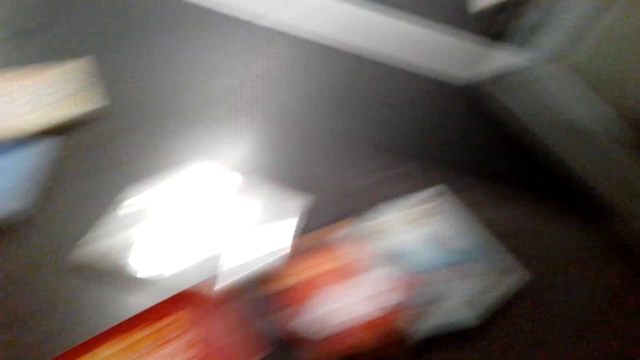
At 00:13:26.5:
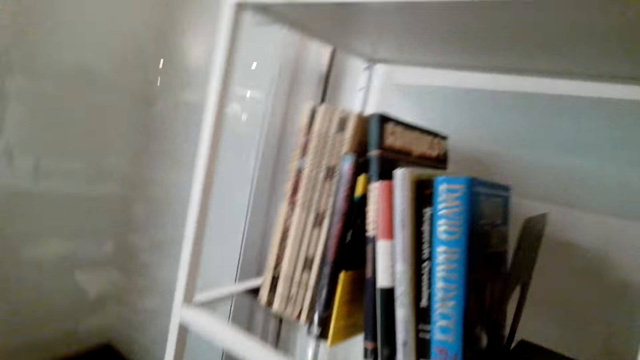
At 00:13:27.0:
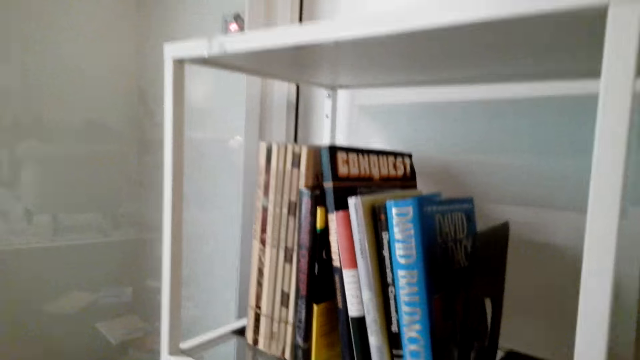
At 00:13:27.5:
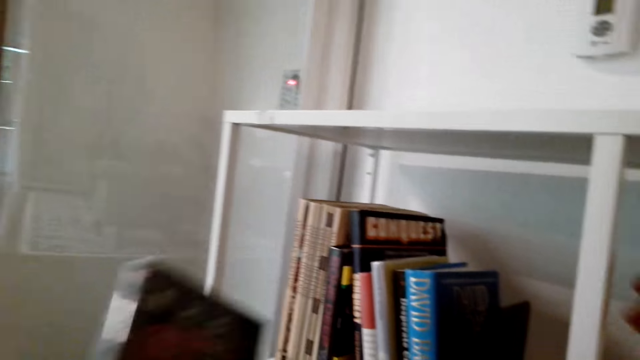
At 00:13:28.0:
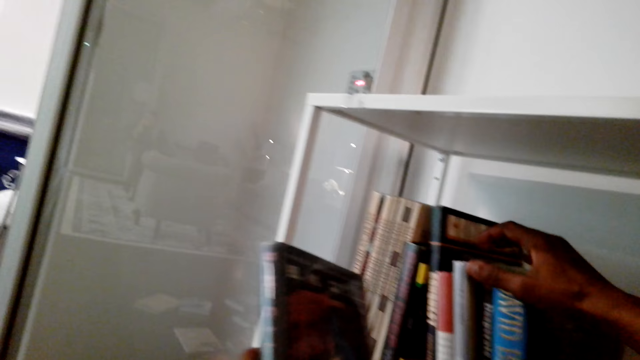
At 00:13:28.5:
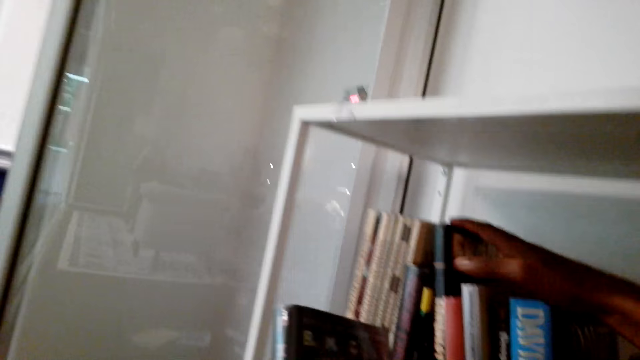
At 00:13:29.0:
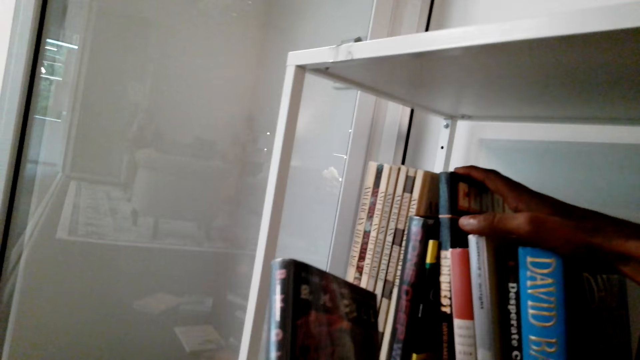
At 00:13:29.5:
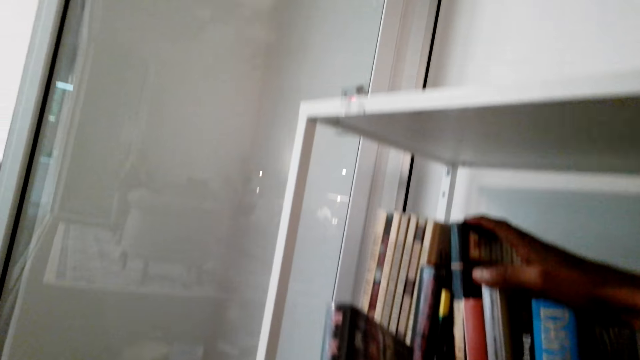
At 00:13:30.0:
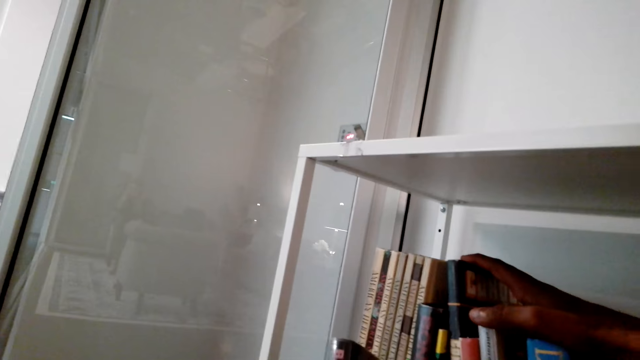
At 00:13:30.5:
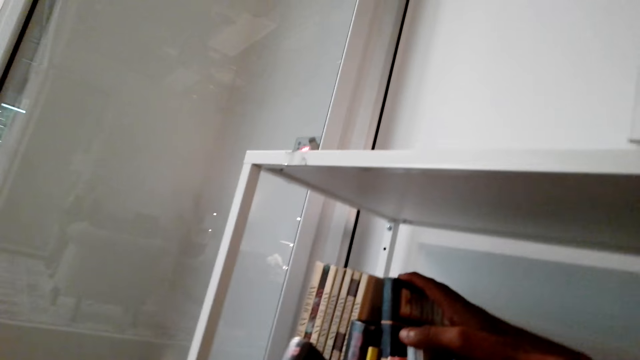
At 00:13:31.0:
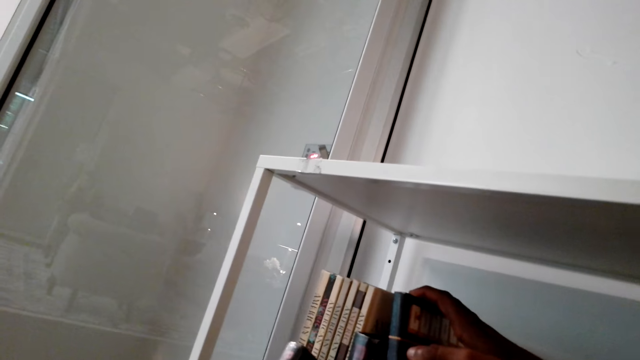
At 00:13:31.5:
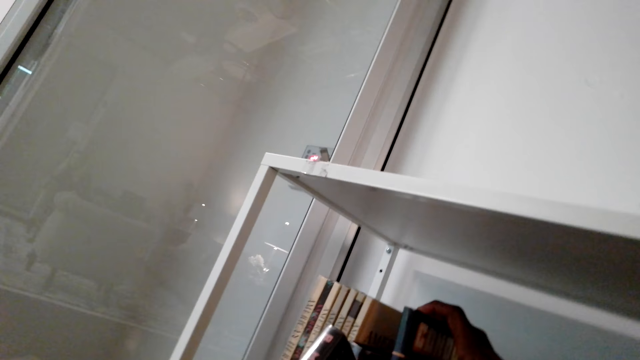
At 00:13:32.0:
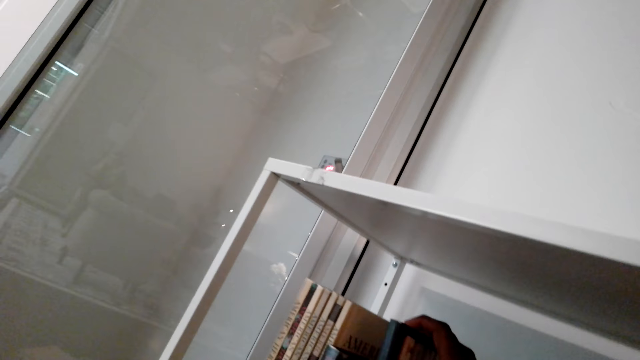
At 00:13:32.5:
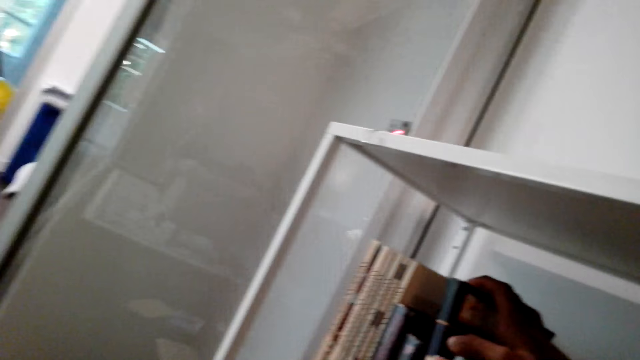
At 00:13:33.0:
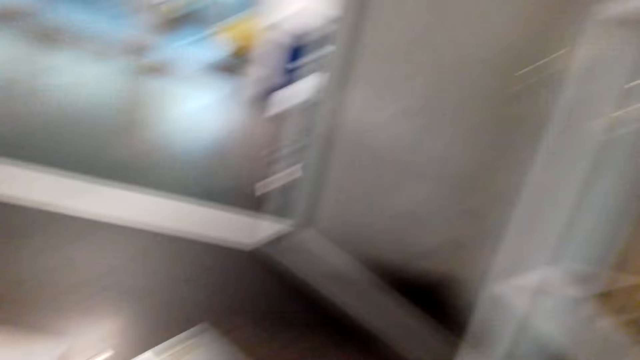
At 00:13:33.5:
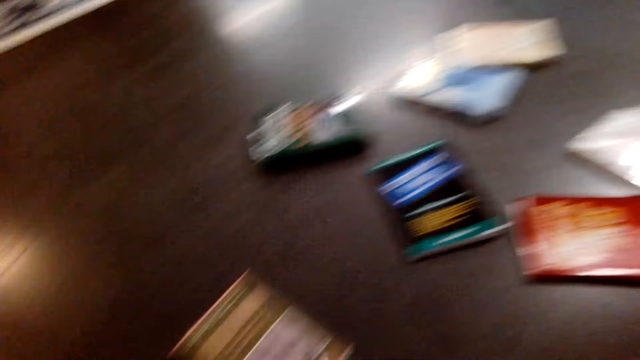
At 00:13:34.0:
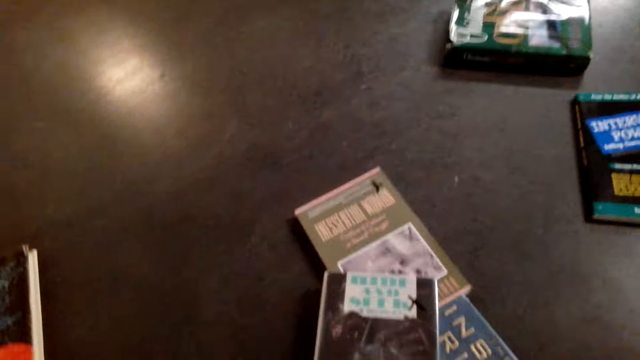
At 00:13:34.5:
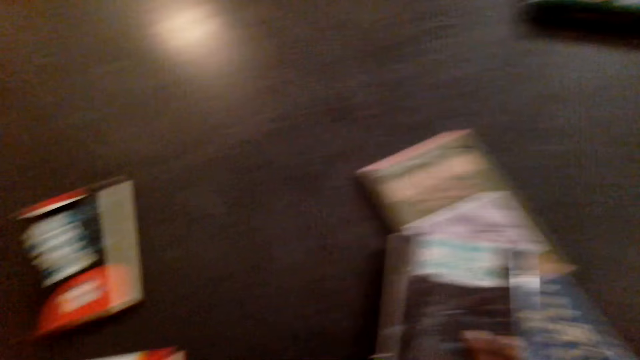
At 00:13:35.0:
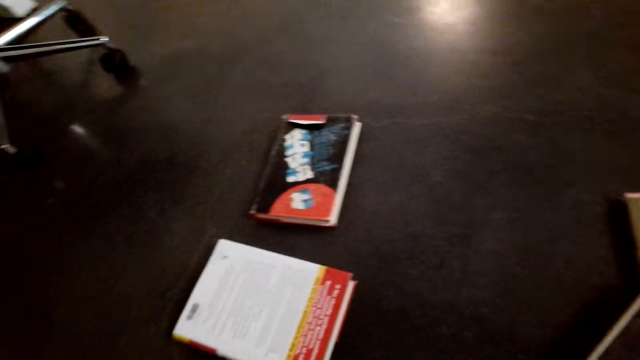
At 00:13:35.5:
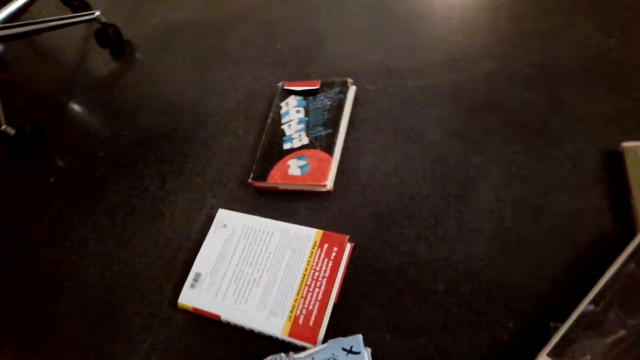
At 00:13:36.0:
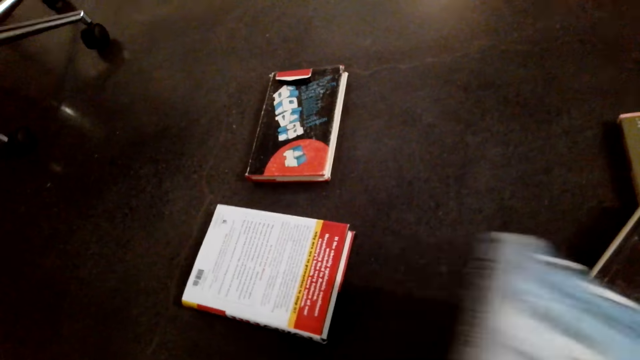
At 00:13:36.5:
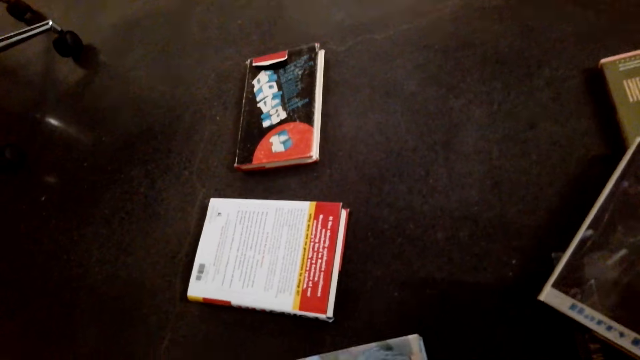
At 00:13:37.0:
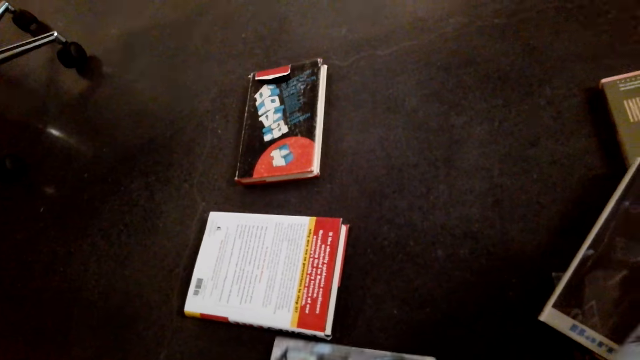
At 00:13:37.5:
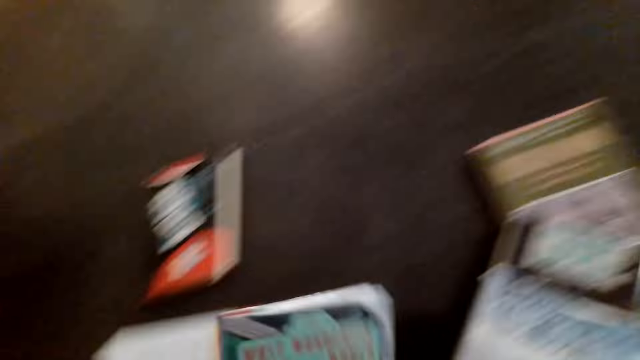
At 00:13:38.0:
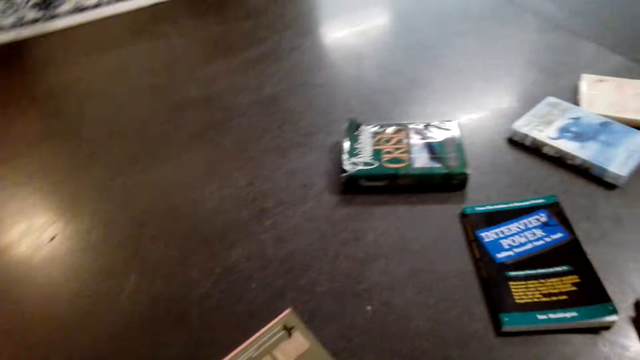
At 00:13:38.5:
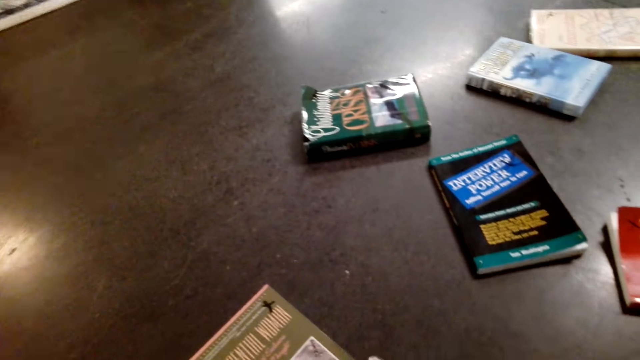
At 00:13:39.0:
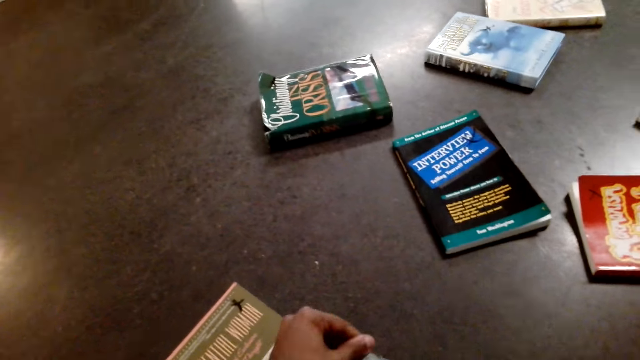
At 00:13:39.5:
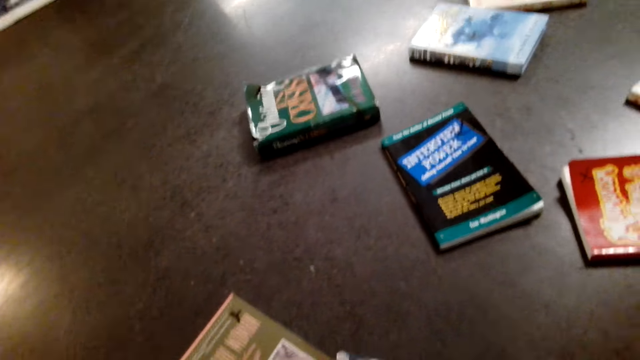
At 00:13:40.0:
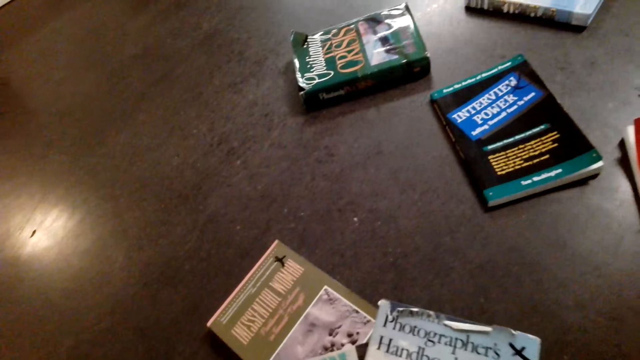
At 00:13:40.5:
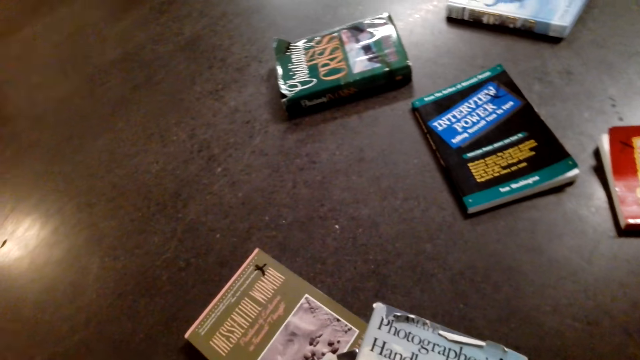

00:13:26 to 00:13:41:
The camera wearer turns around. They arrange novels in the cabinet. They turn around. They take novels on the floor.

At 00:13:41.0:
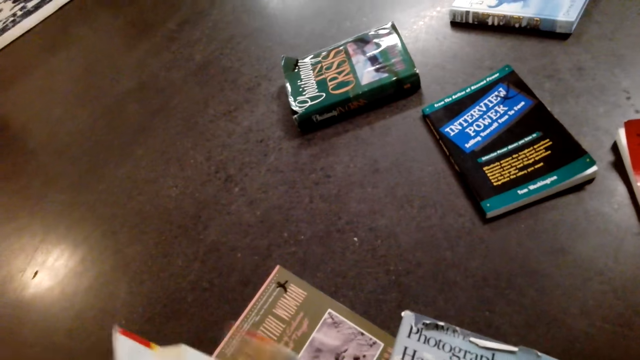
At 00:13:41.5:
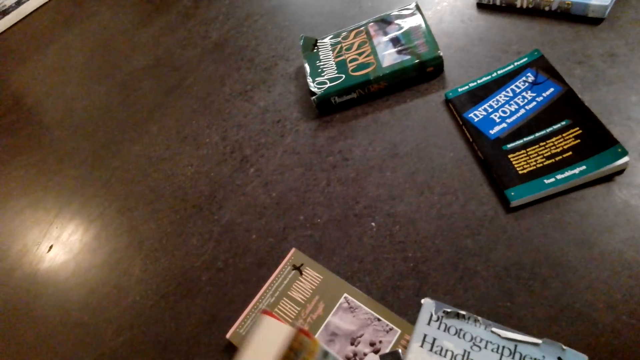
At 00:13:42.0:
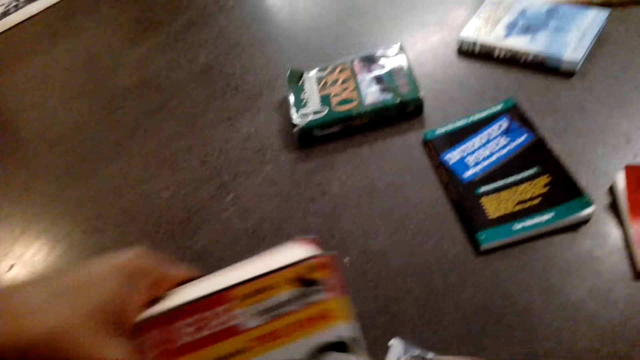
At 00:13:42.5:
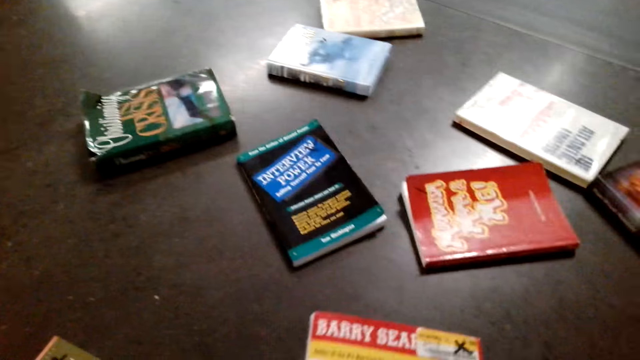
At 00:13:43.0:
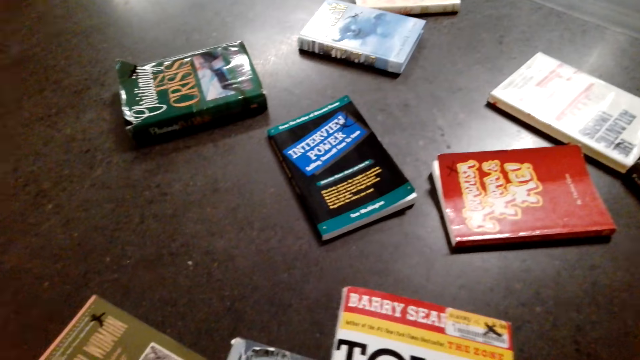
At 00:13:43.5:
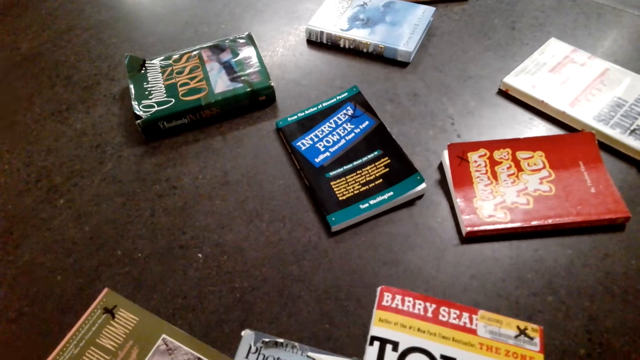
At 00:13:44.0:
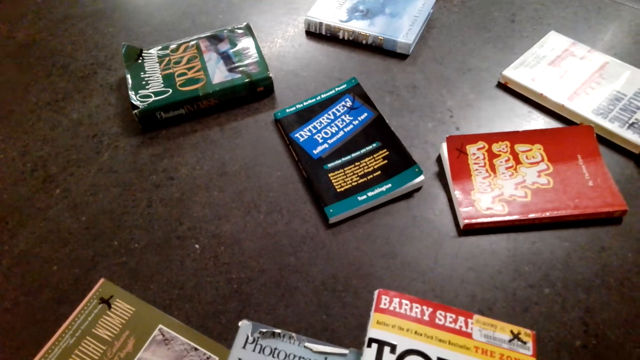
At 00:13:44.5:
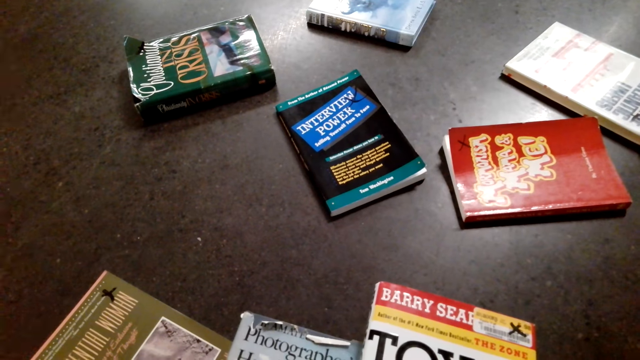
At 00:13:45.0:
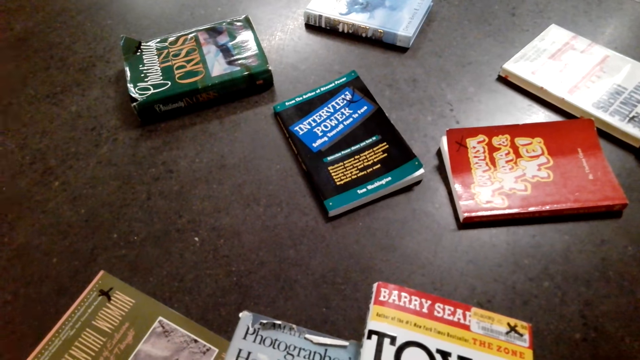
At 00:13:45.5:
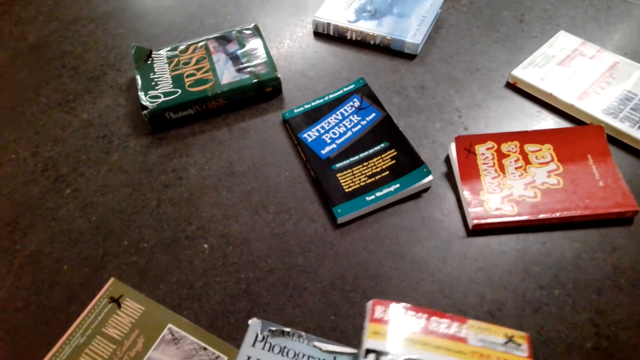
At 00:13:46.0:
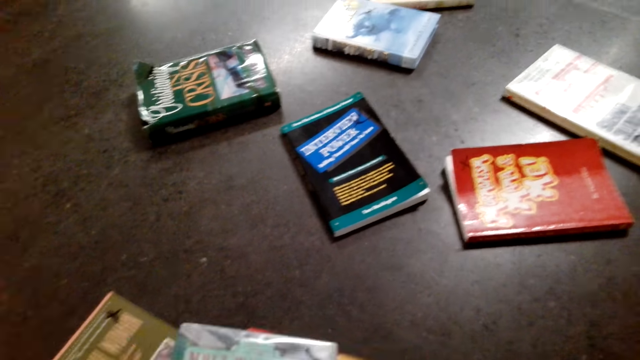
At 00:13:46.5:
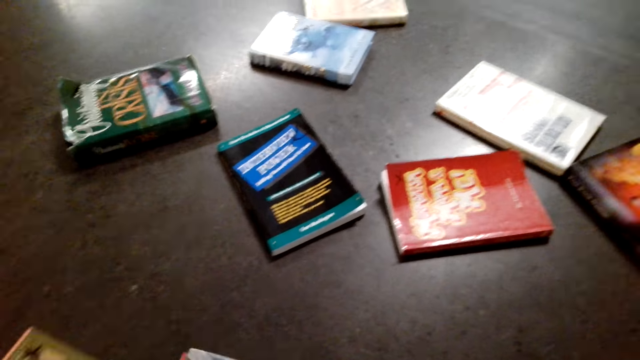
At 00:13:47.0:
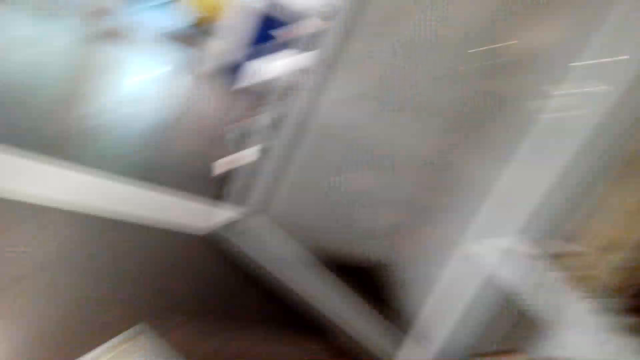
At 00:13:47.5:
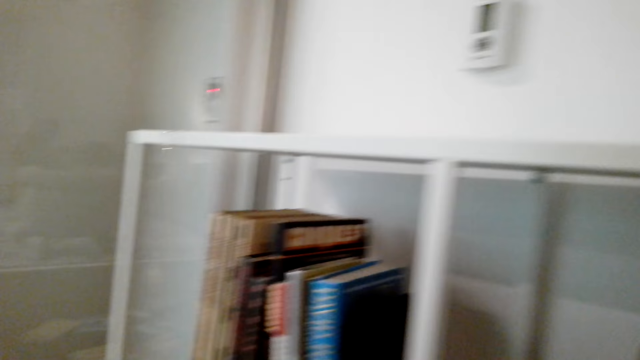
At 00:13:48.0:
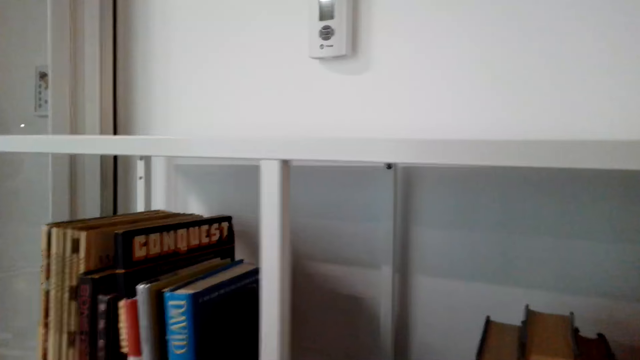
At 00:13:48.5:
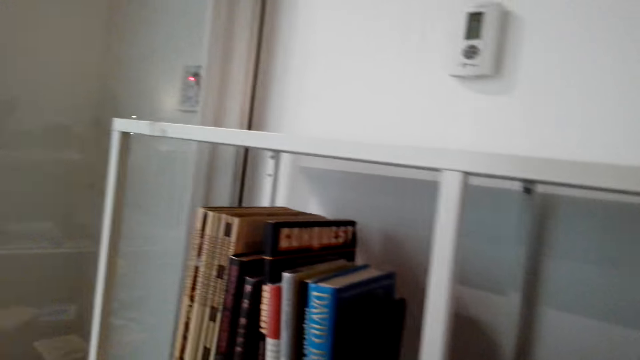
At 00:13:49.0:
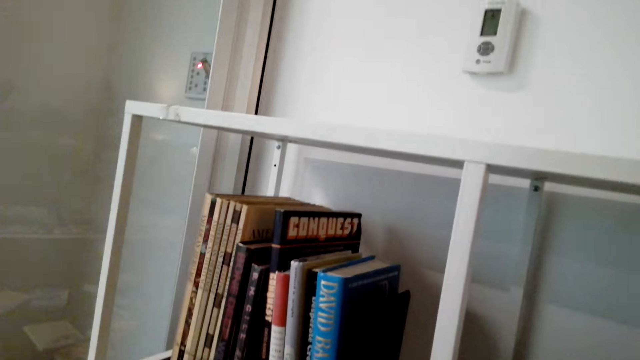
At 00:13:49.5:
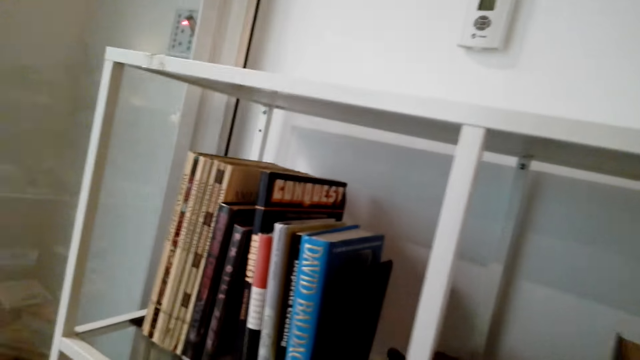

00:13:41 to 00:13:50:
The camera wearer looks on a novel. They take more novels on the floor. They turn around.
